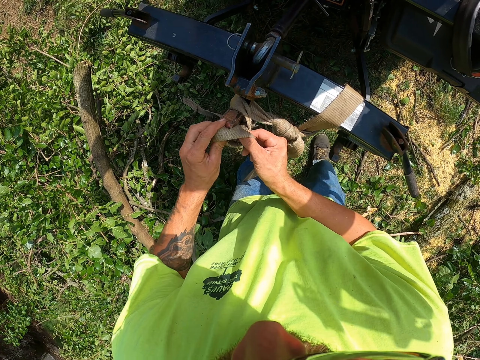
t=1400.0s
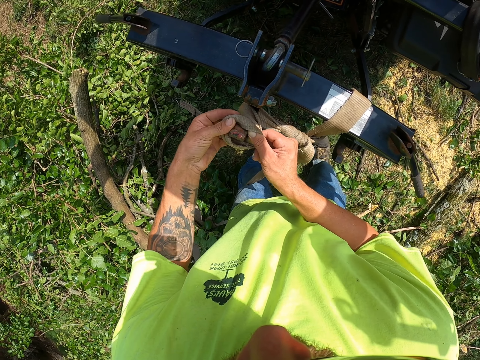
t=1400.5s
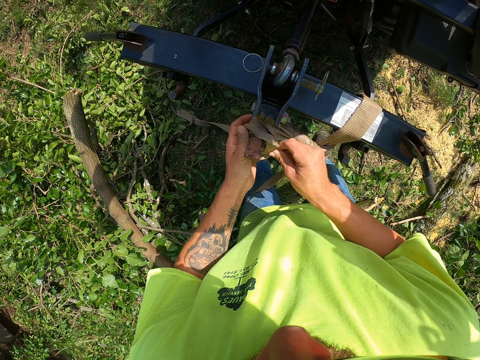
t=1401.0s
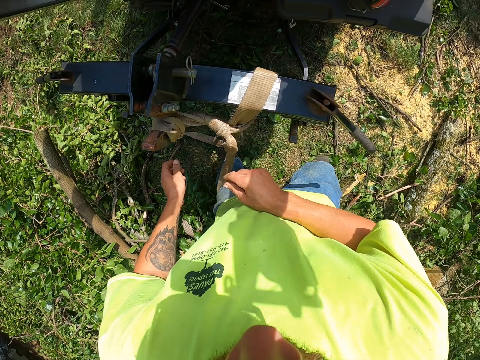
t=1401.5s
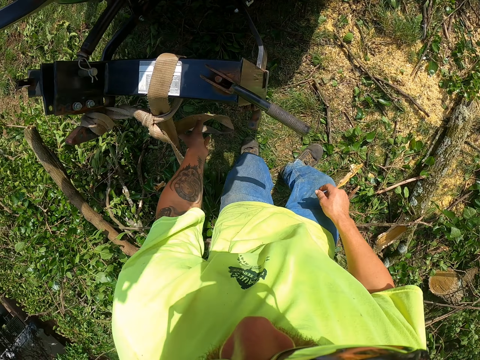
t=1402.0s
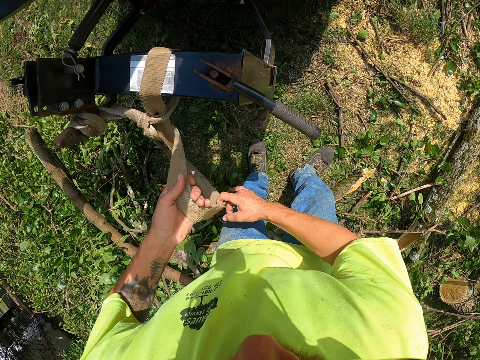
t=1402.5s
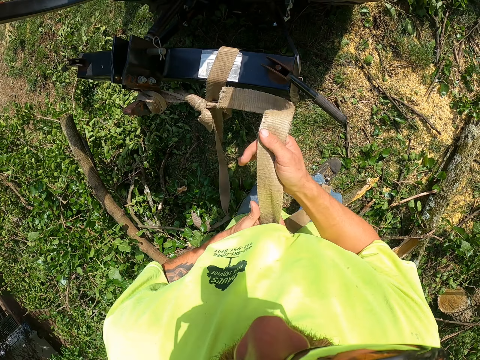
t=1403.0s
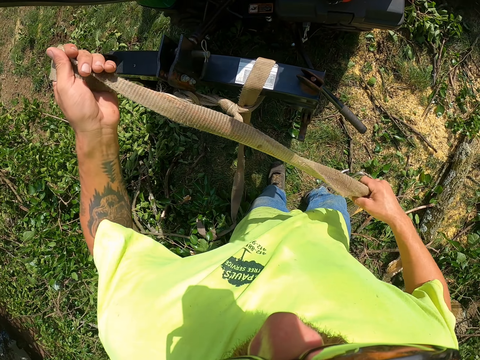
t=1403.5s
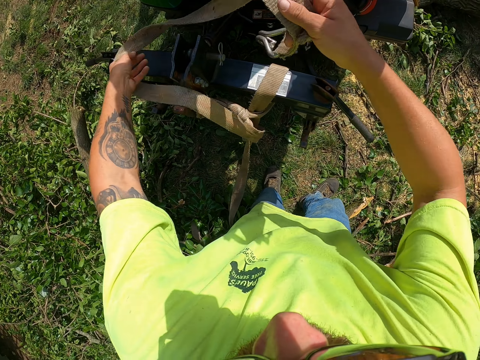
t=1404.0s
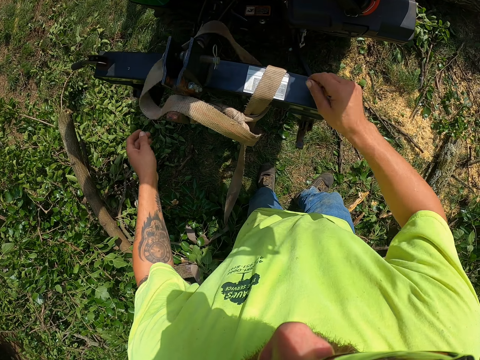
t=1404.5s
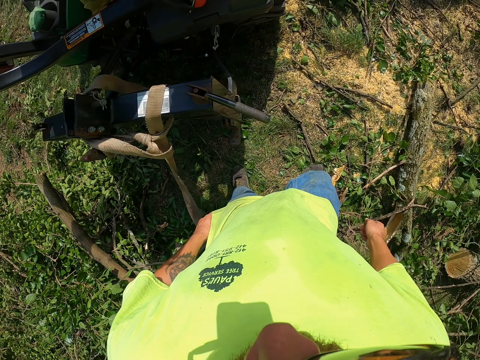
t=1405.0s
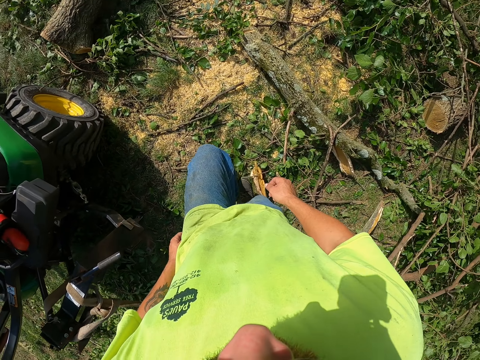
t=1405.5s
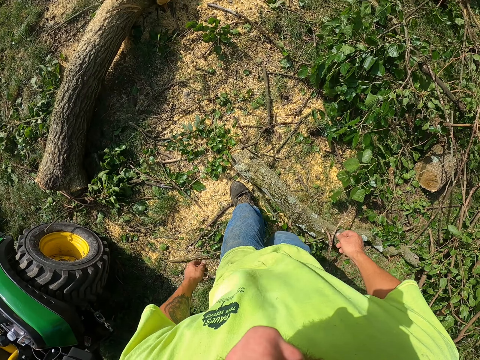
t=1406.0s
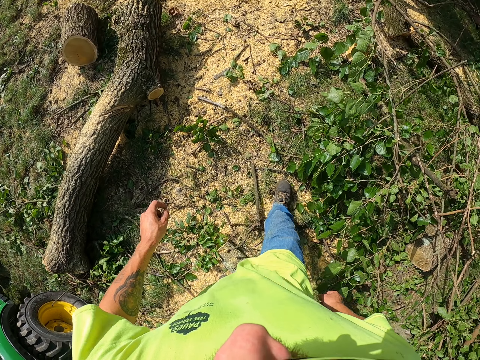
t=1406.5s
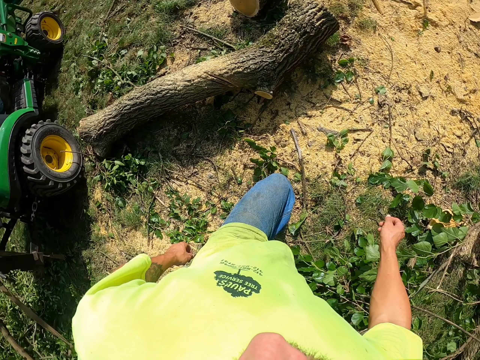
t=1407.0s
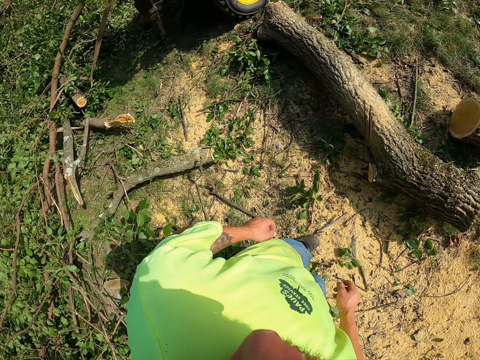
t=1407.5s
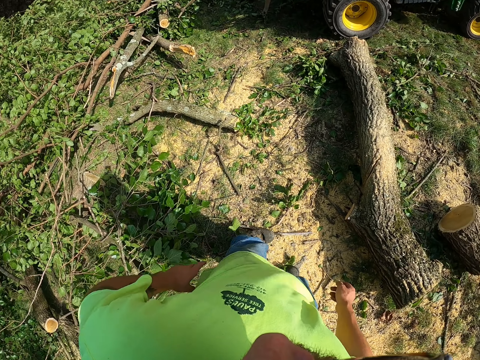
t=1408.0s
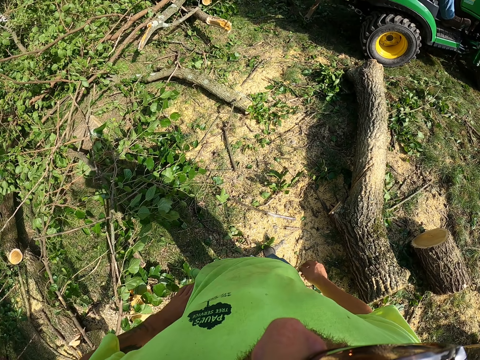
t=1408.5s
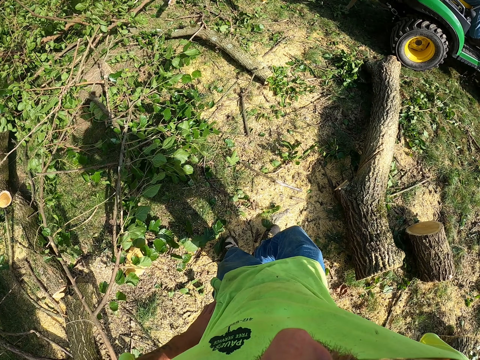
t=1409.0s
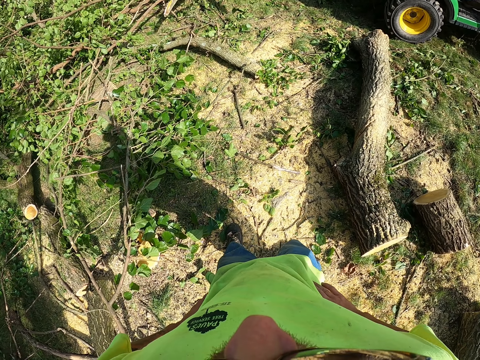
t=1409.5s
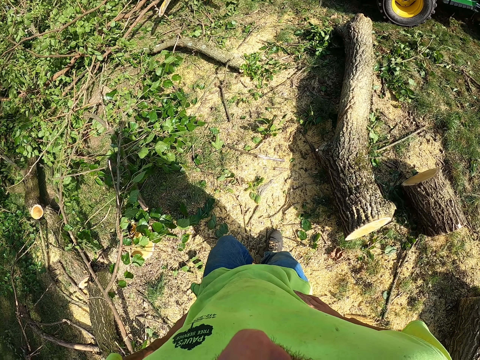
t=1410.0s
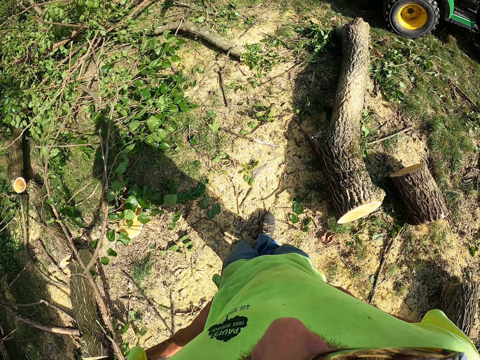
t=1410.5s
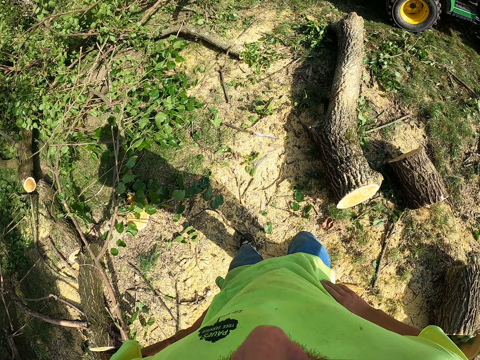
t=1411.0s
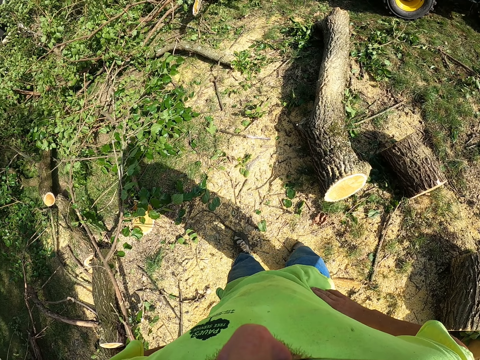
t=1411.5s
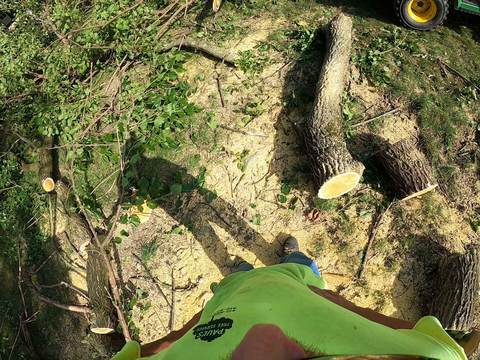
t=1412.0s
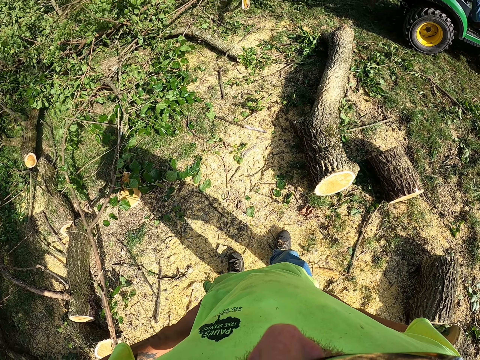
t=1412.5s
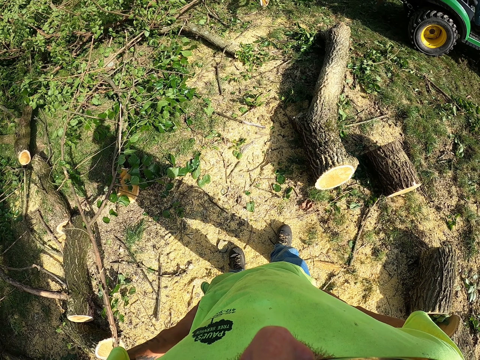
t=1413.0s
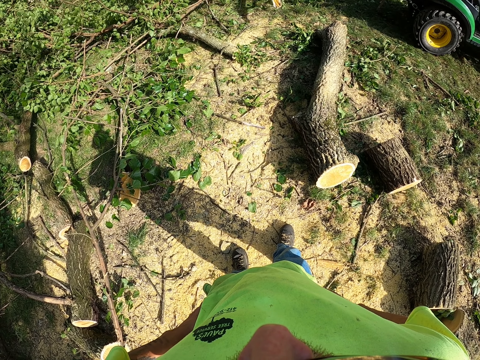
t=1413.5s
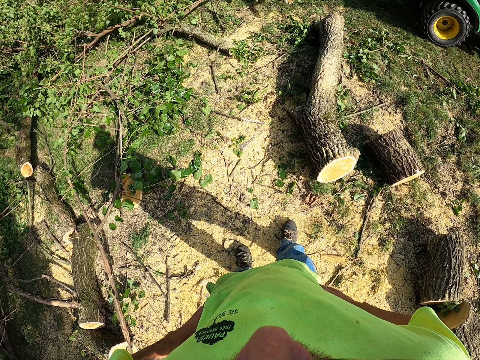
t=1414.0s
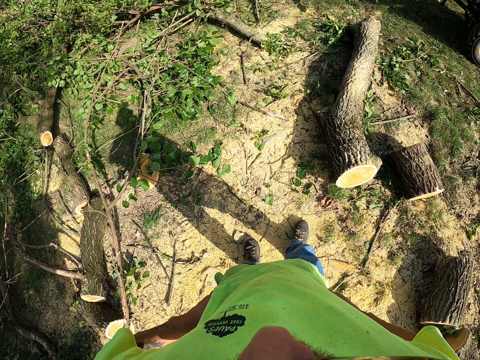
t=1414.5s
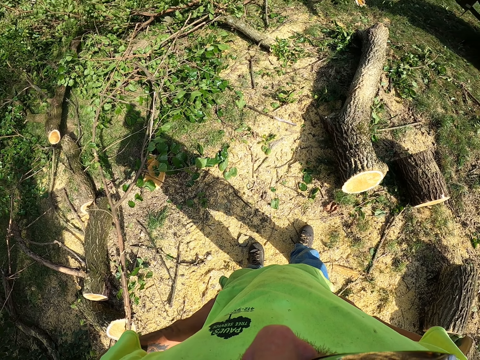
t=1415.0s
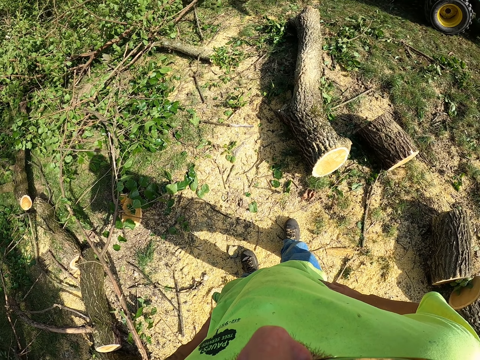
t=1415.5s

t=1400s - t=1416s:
The camera wearer walks. He holds his waist. A person drives the truck away with the branches. The camera wearer steps back.

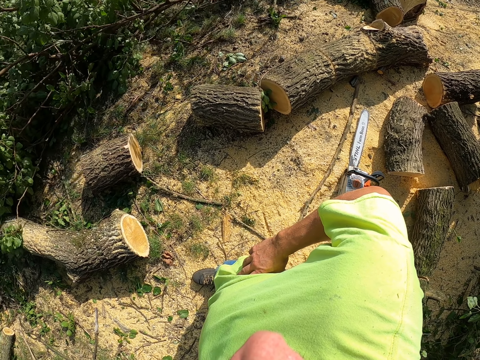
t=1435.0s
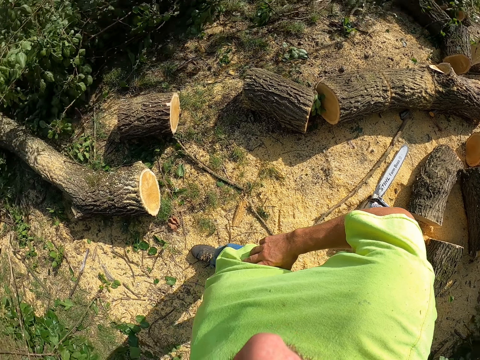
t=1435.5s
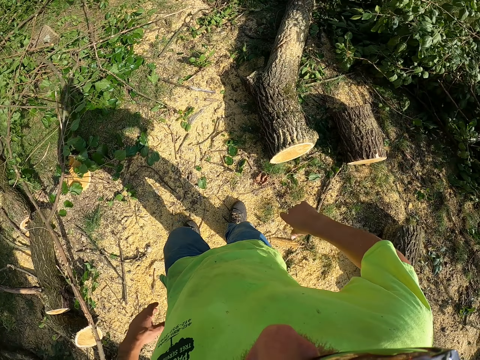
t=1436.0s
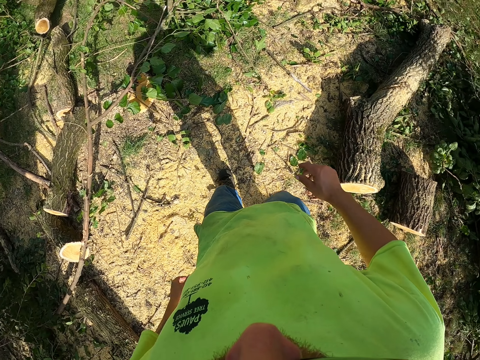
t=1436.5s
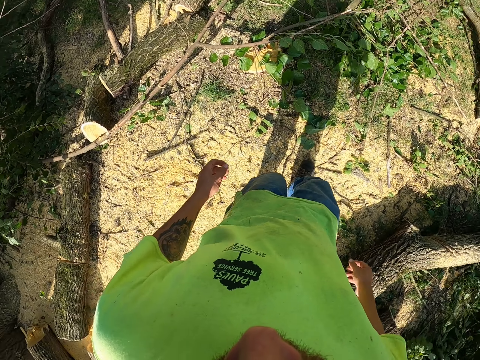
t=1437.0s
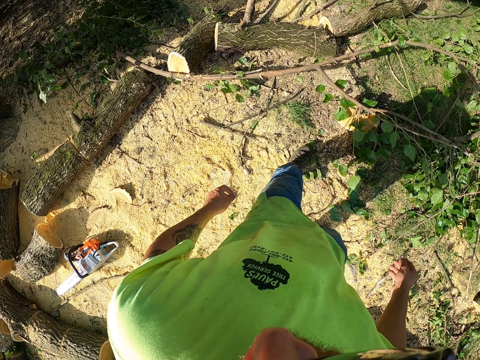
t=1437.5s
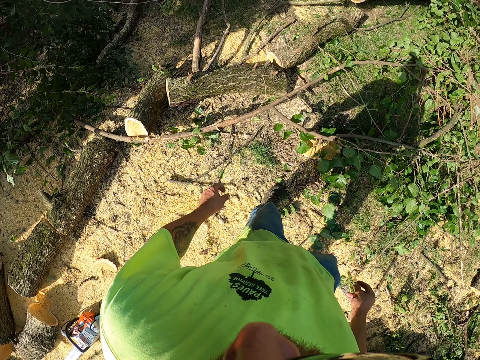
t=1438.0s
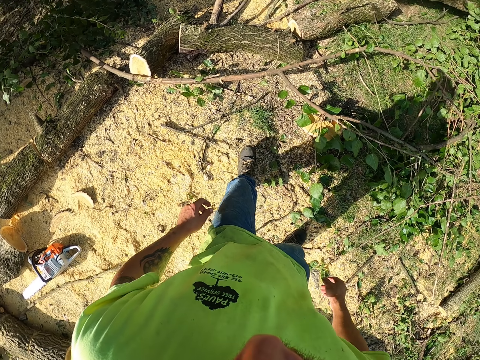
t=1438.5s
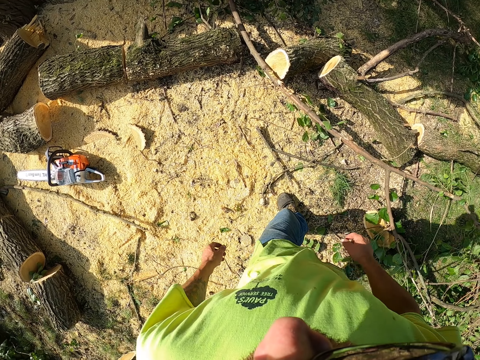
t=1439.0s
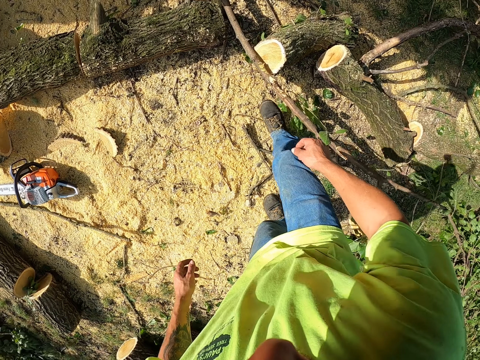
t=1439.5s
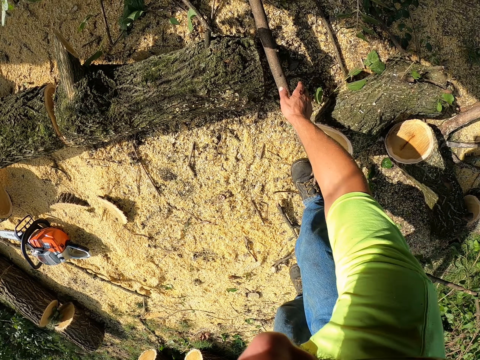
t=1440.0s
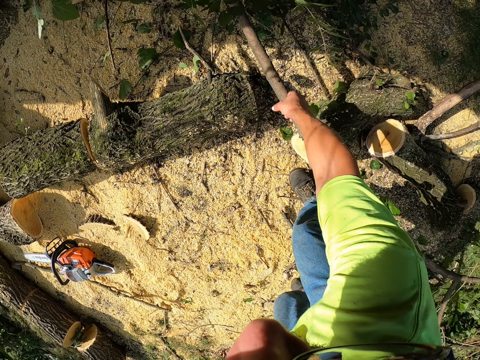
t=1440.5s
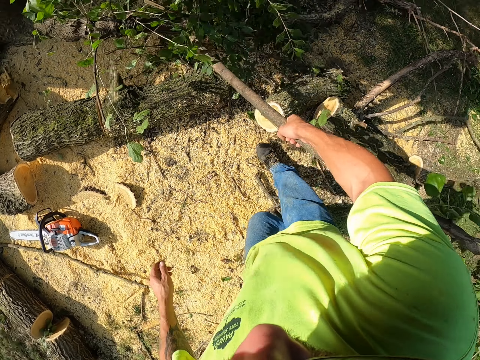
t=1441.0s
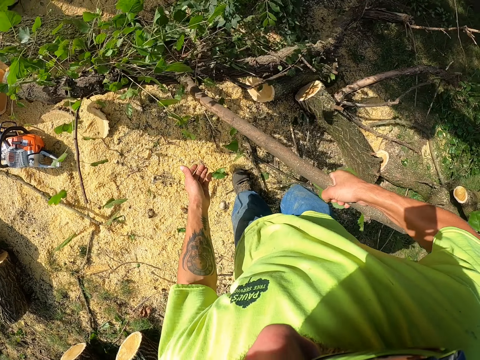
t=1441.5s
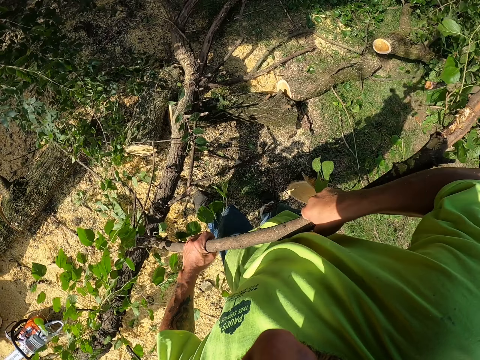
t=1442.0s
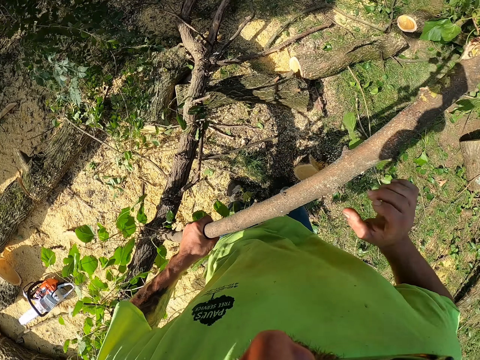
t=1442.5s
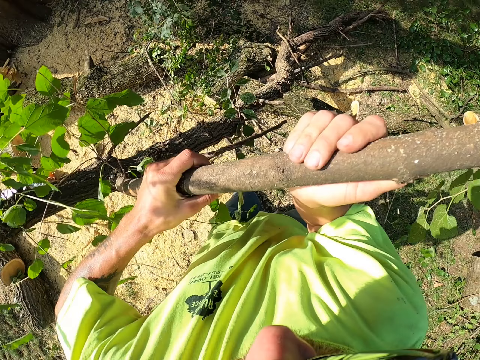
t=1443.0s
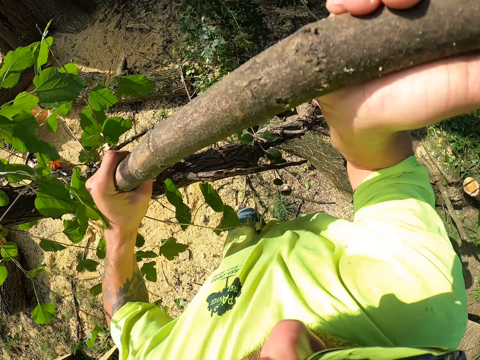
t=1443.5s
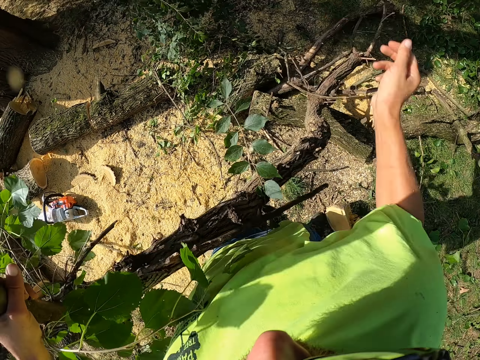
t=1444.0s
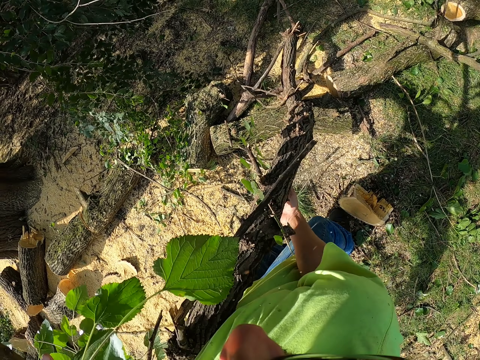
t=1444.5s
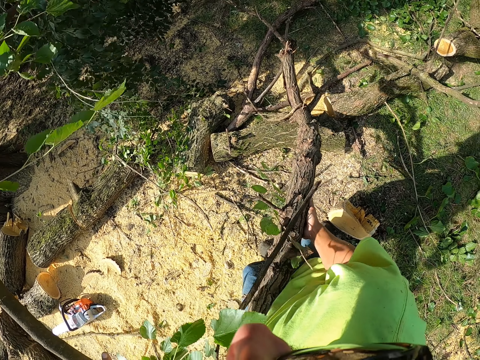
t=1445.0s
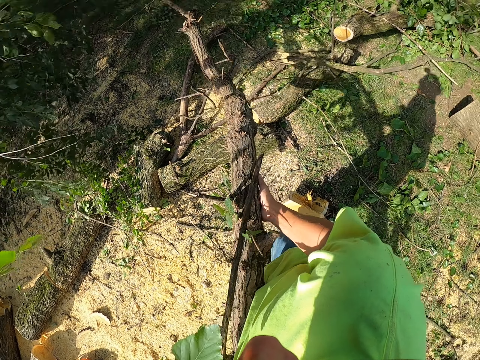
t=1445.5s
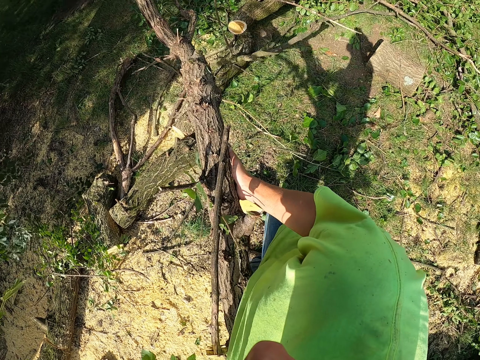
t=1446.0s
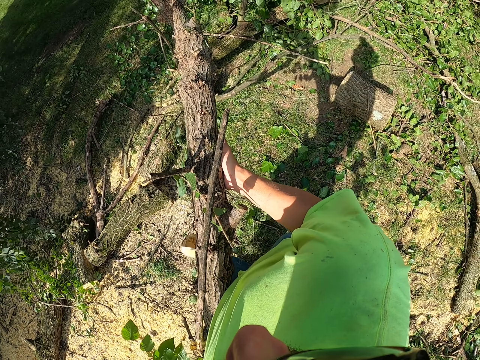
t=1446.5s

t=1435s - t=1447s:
The camera wearer walks. He picks a tree branch from the ground with his right hand. He carries the tree branch with both hands. He lifts the tree branch with both hands.
